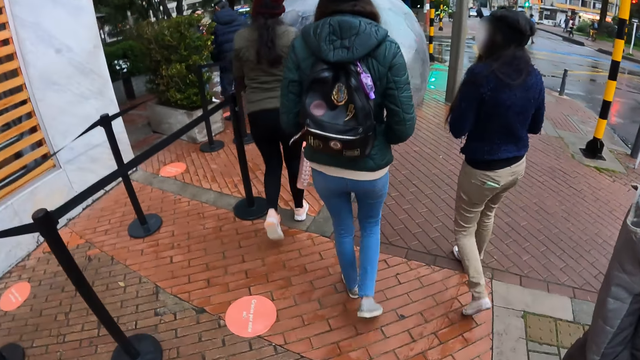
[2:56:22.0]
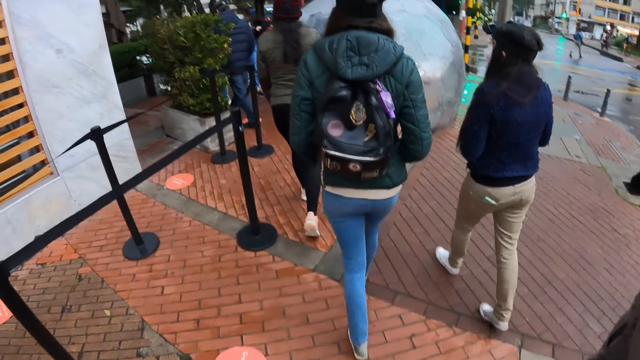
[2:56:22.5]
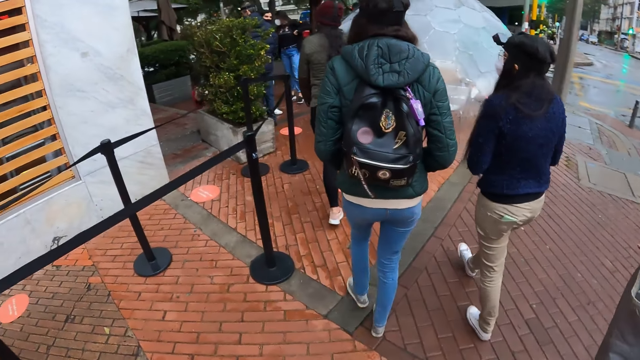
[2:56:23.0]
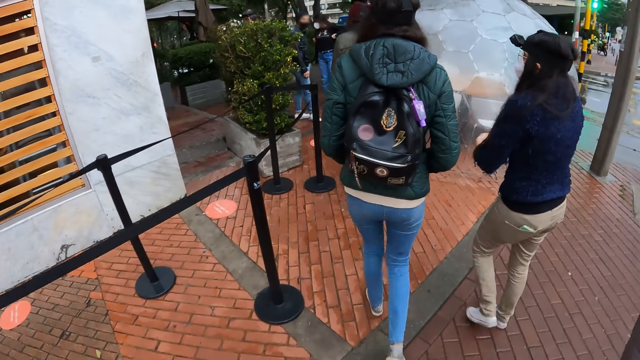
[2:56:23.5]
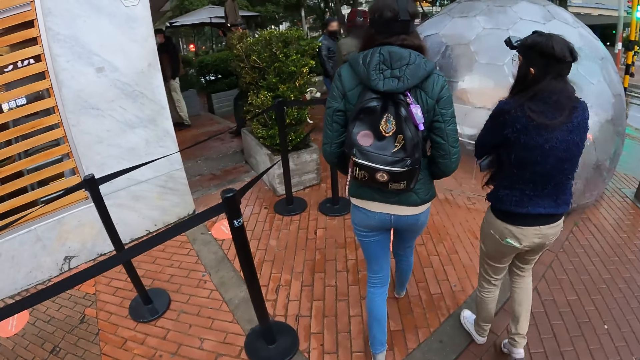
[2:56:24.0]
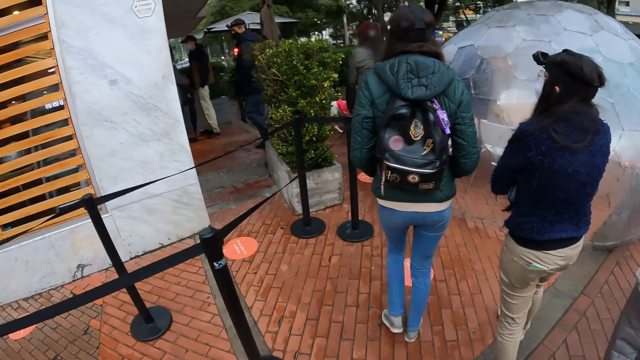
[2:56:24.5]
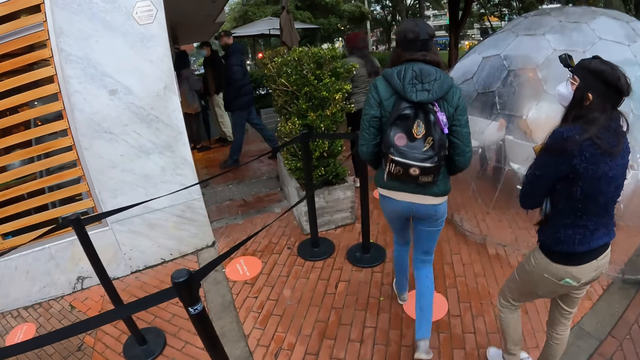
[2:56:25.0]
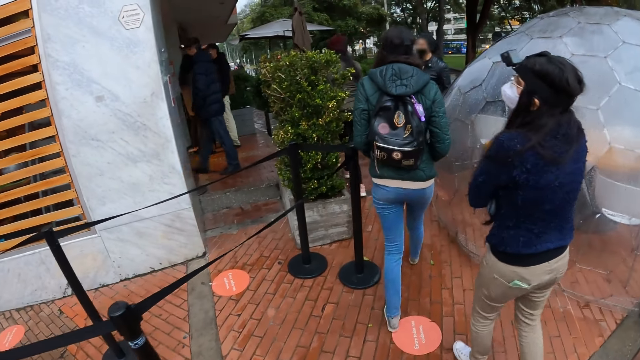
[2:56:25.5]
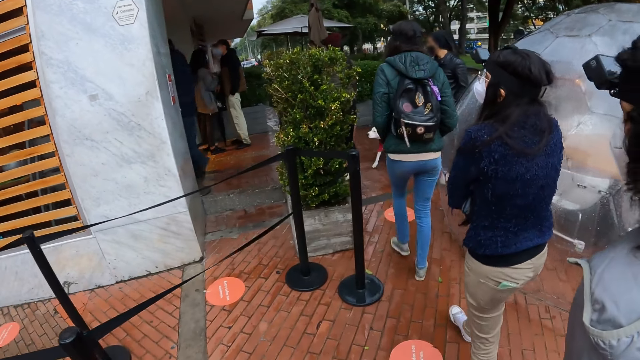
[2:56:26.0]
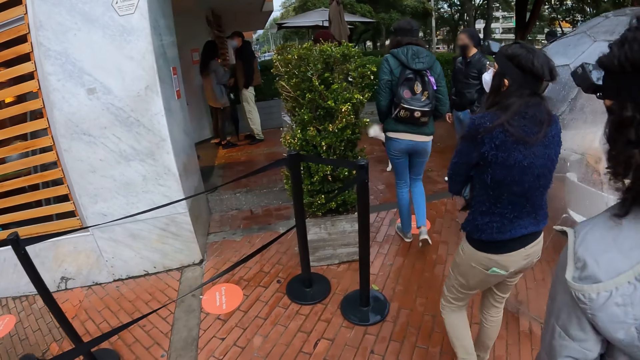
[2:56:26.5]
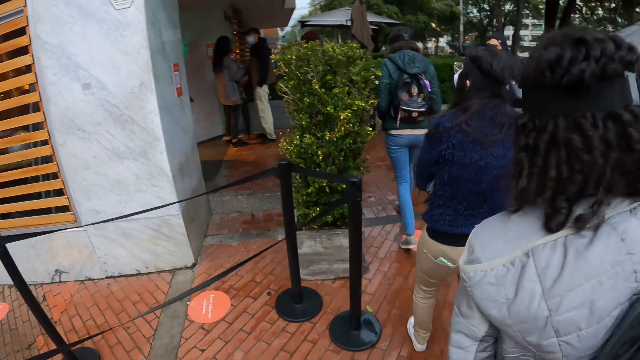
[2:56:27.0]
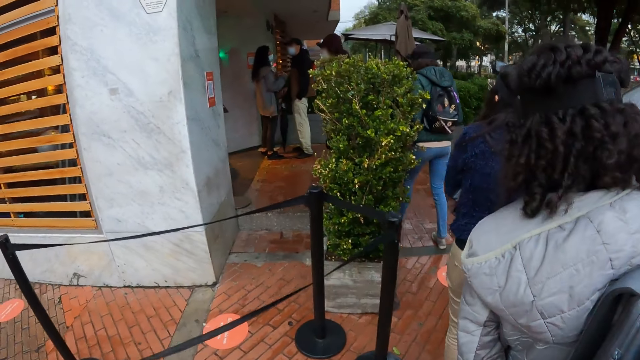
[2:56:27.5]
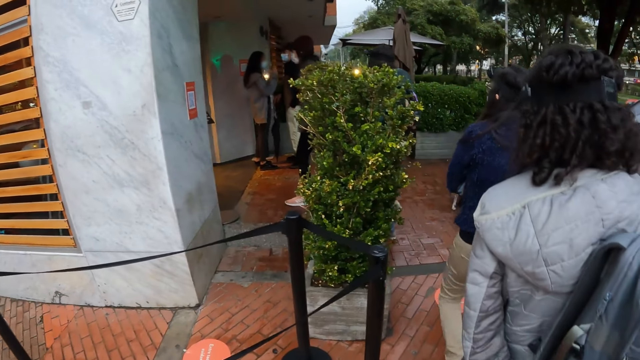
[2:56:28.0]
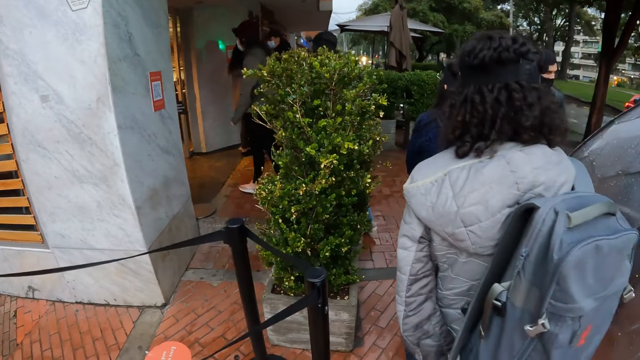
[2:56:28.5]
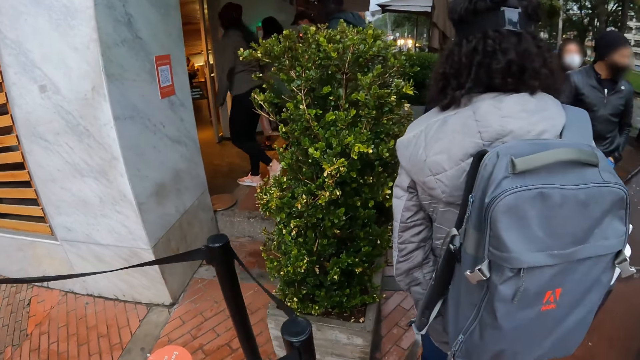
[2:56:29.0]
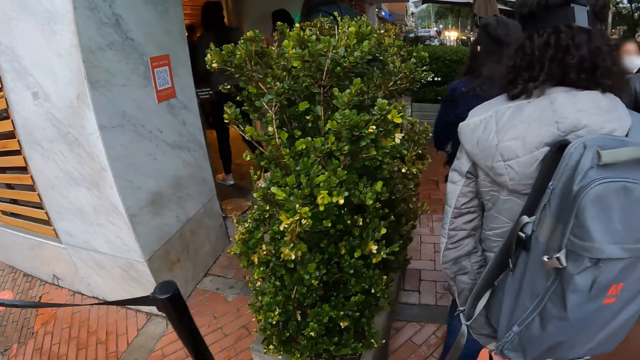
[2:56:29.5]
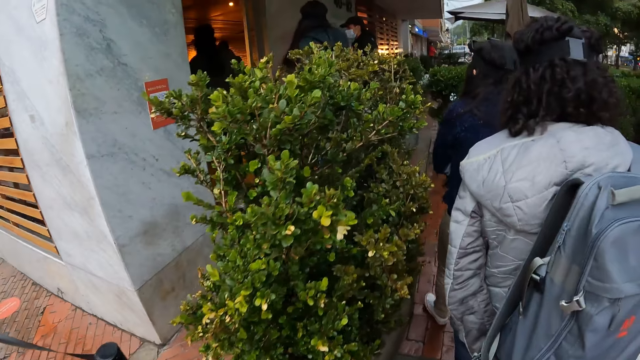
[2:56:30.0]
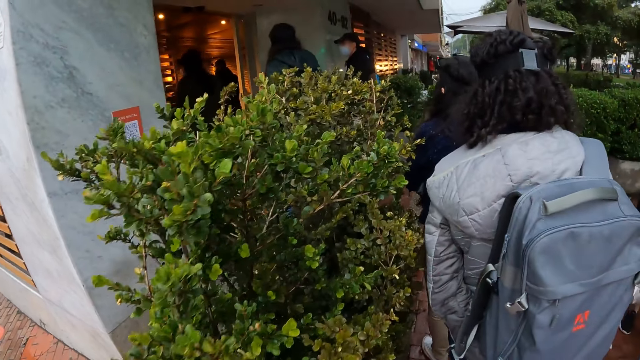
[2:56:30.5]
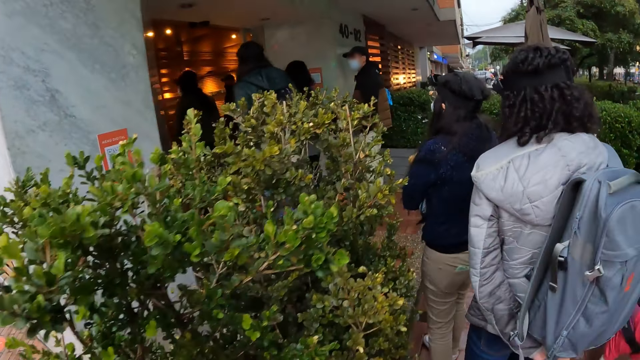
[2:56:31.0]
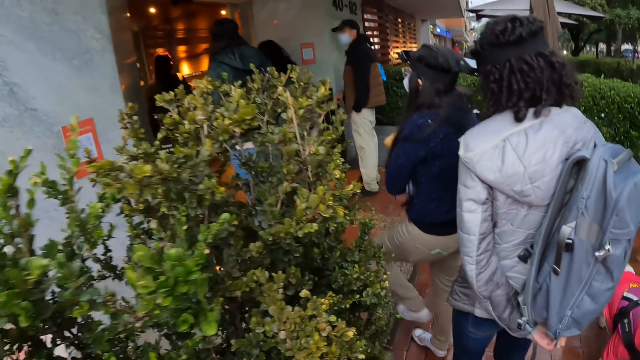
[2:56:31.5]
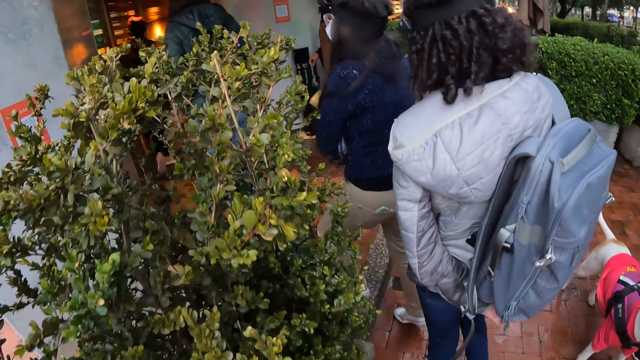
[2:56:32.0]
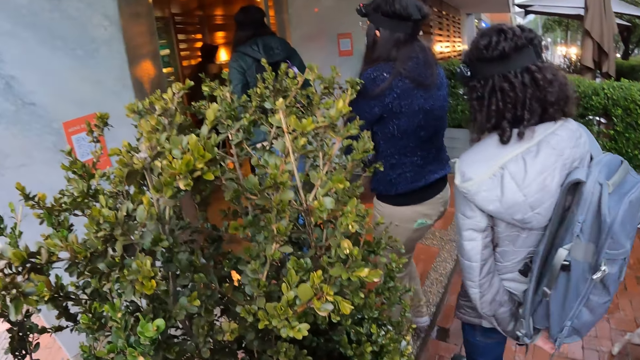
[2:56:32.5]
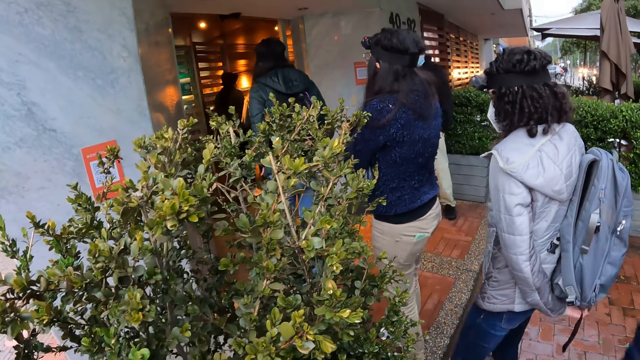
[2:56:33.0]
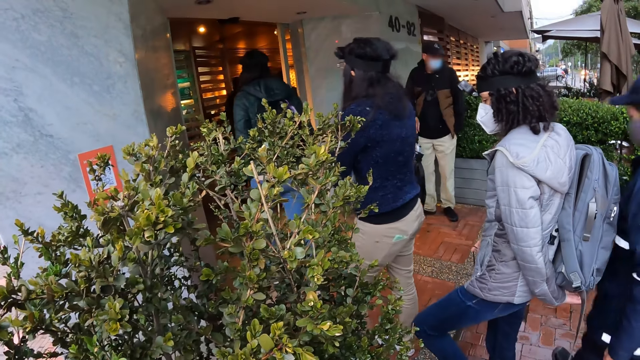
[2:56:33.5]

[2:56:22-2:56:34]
A man enters the restaurant. Four women enter the restaurant.

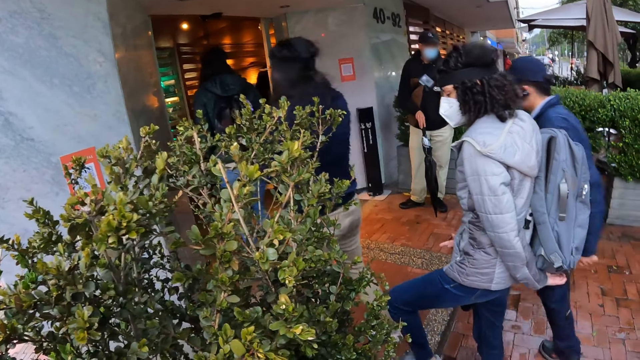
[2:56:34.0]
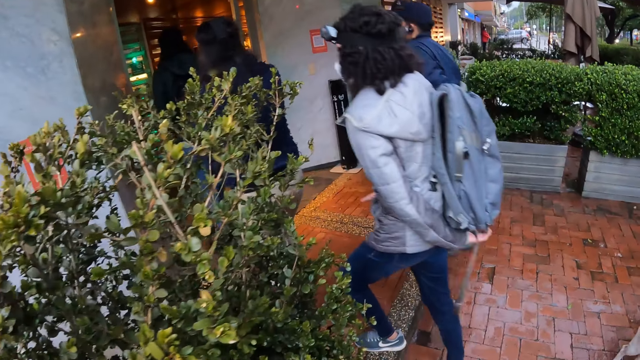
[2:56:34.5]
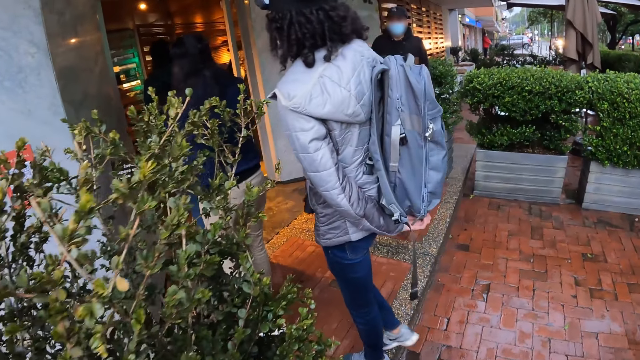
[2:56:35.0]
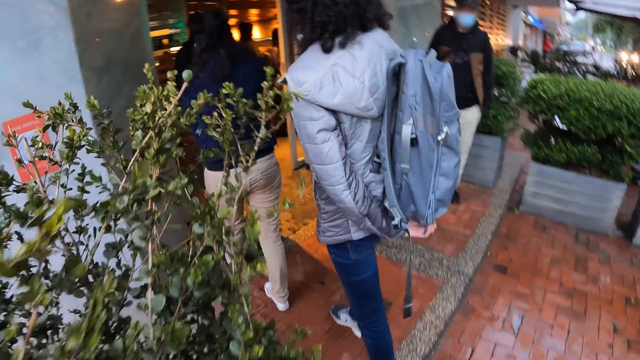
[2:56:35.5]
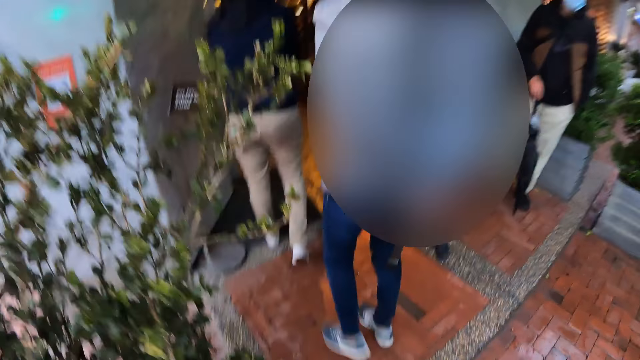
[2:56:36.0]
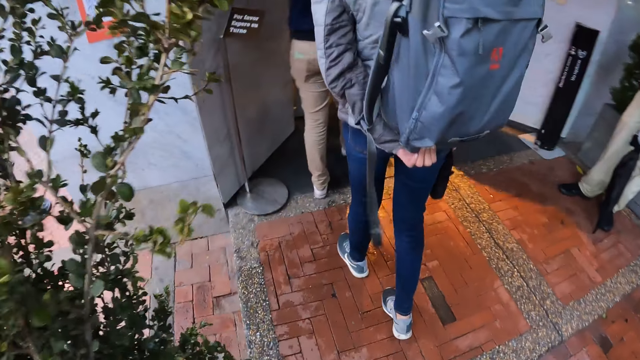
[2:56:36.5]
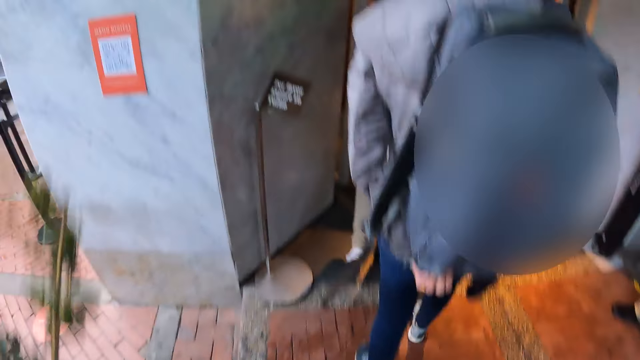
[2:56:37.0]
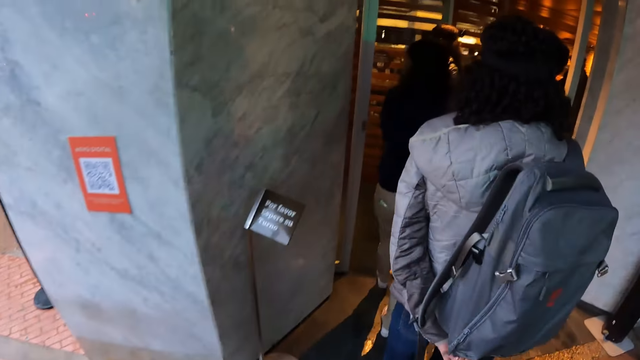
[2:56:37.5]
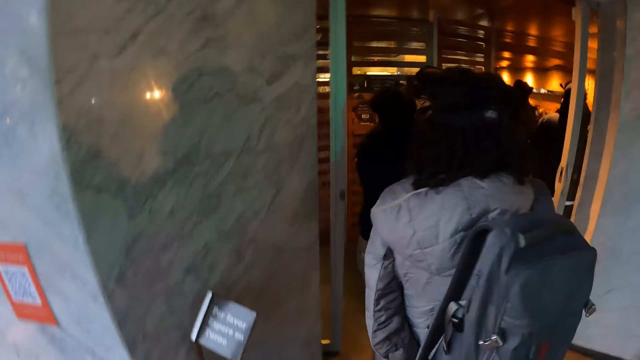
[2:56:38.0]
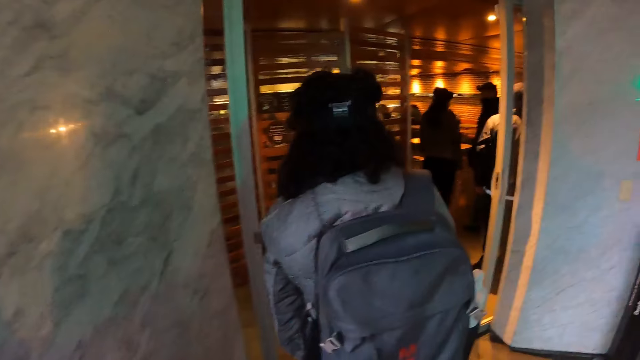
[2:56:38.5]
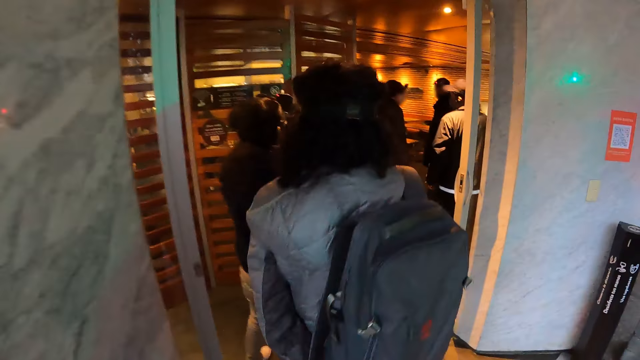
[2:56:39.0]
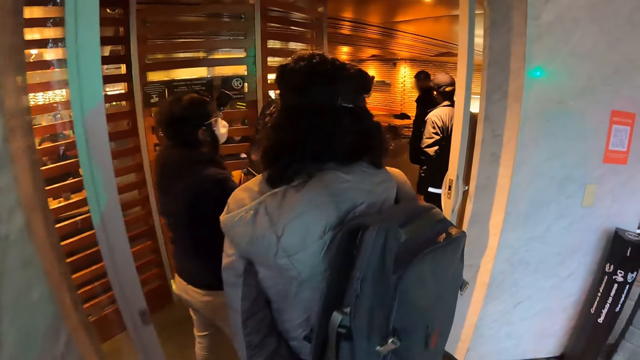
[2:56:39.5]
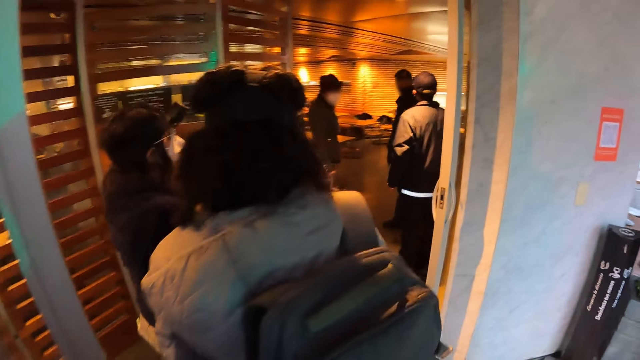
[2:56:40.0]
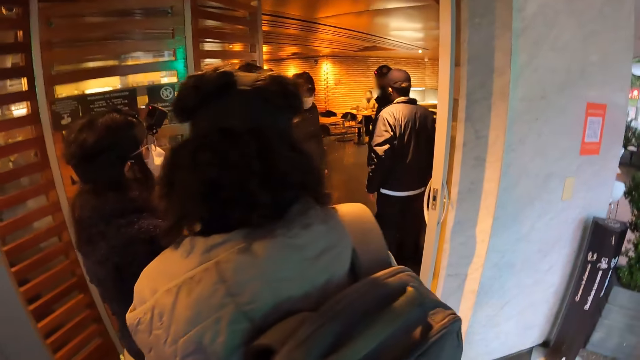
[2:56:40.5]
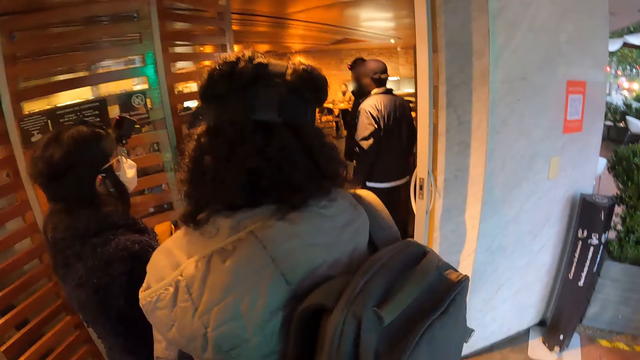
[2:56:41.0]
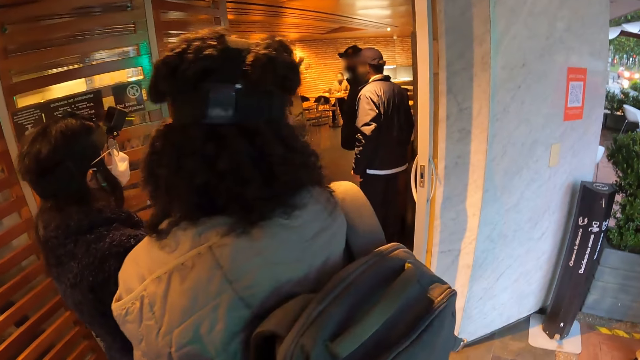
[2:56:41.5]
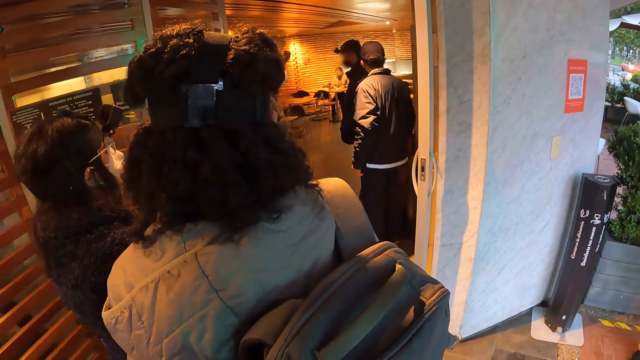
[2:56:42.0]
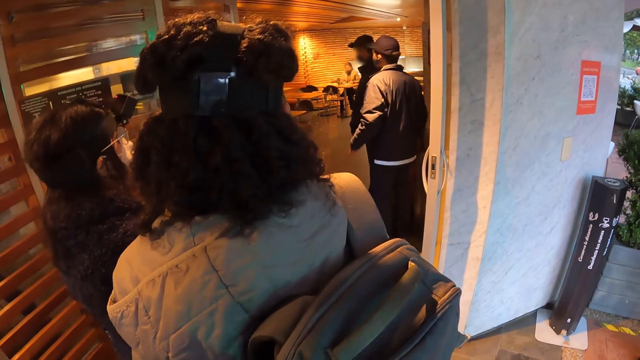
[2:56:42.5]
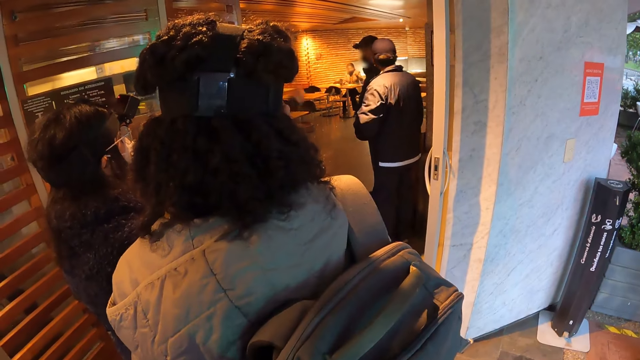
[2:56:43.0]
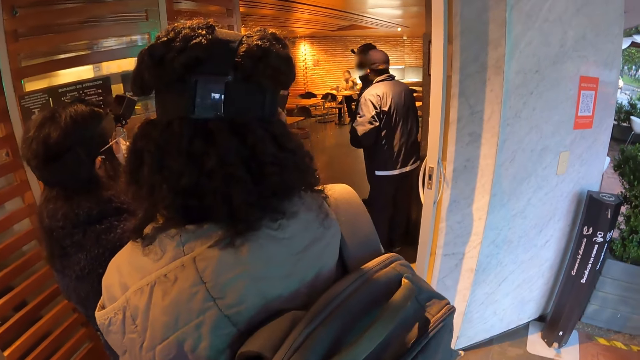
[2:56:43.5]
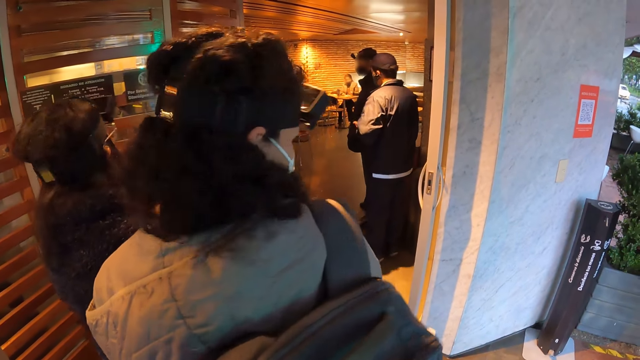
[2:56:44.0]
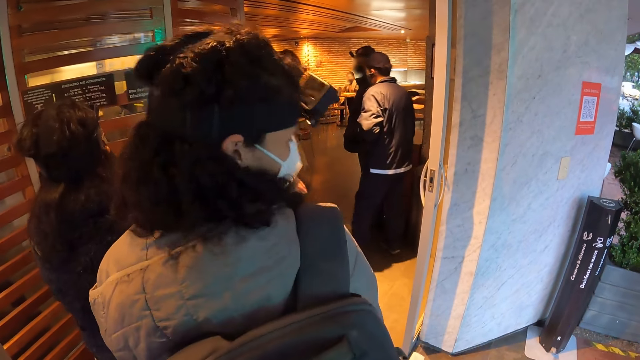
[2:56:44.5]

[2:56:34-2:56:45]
The camera wearer enters the restaurant. The four women stand on the floor. The camera wearer stands on the floor.
